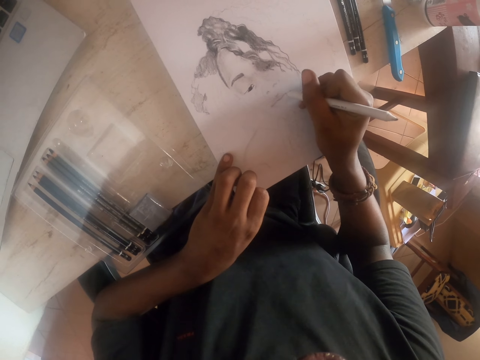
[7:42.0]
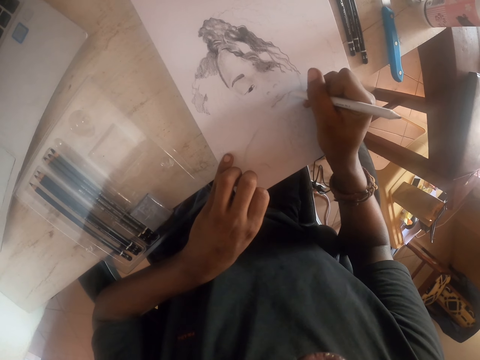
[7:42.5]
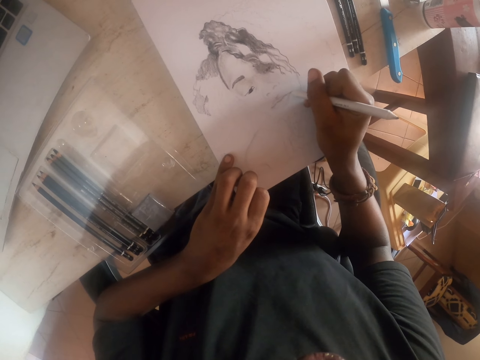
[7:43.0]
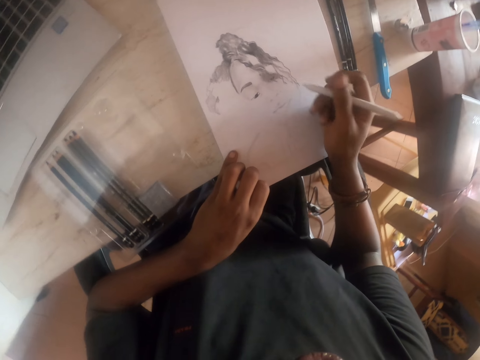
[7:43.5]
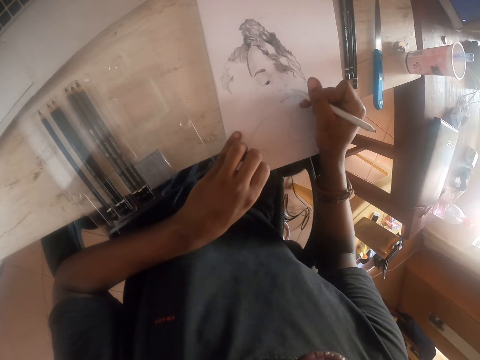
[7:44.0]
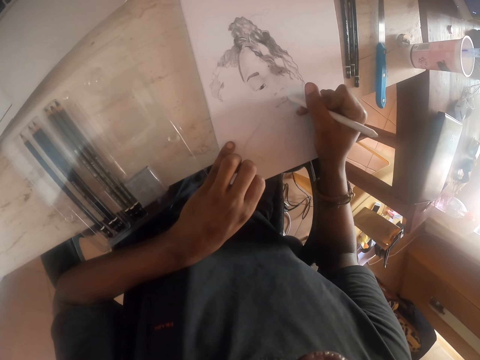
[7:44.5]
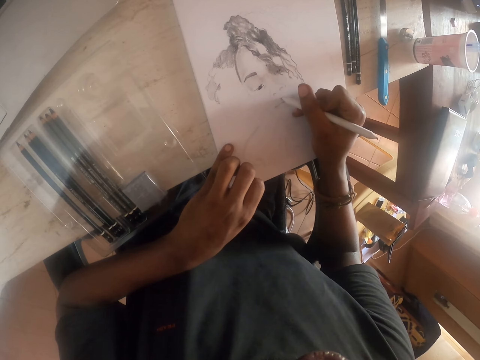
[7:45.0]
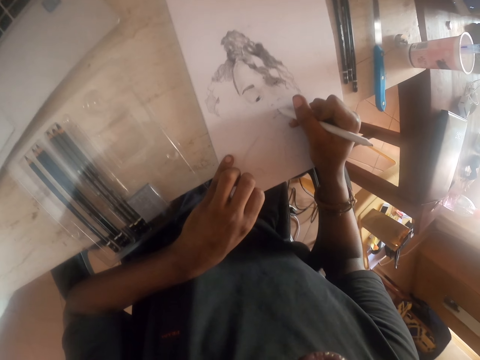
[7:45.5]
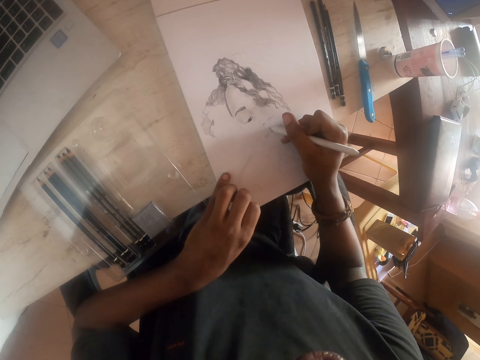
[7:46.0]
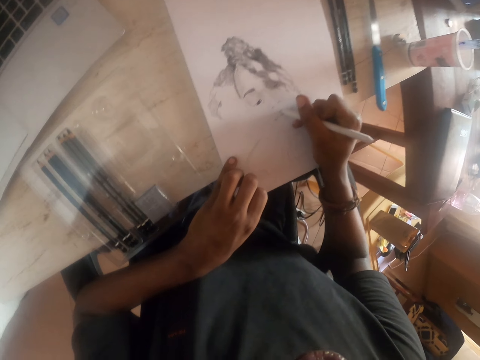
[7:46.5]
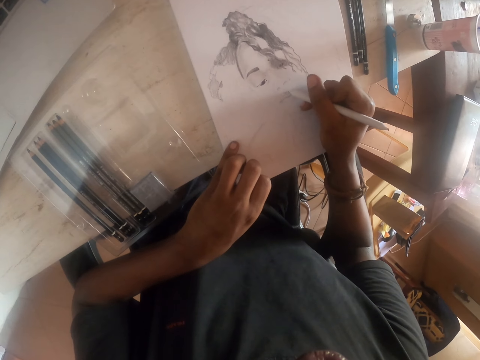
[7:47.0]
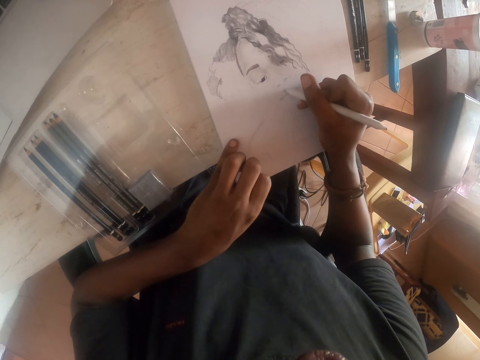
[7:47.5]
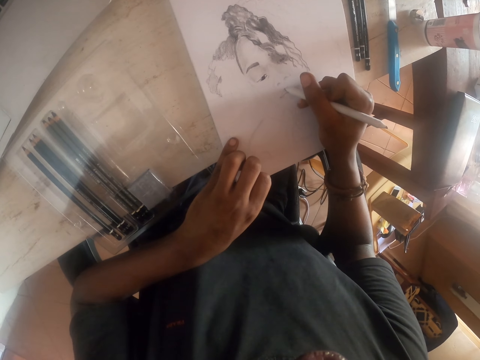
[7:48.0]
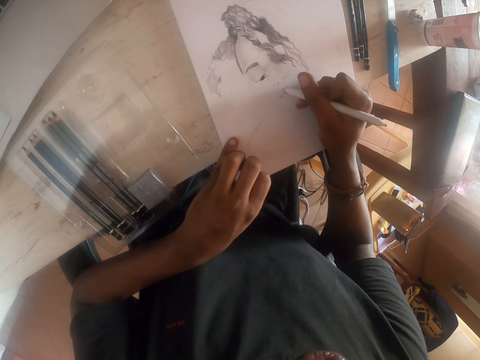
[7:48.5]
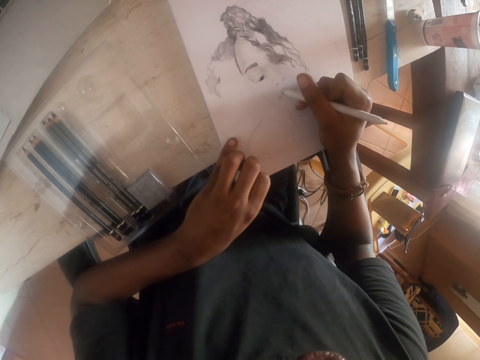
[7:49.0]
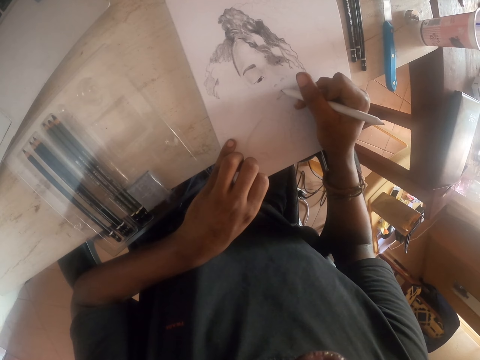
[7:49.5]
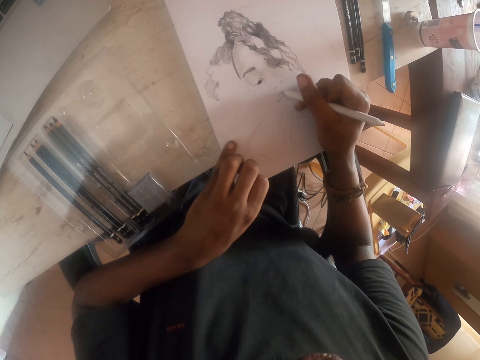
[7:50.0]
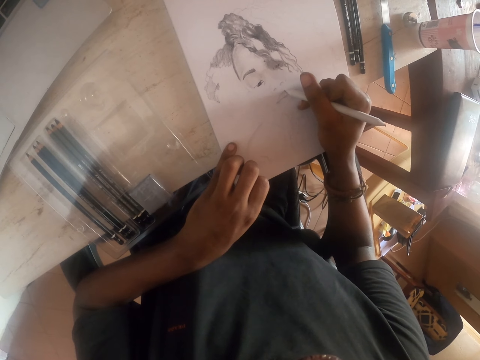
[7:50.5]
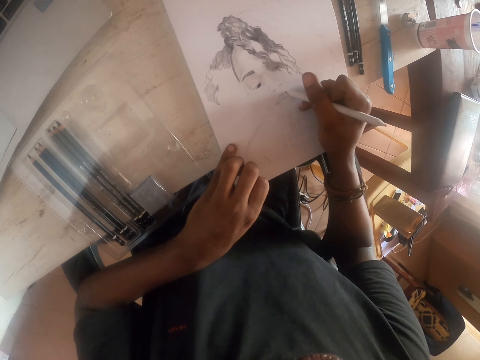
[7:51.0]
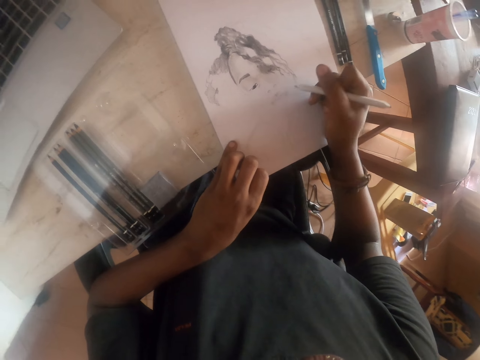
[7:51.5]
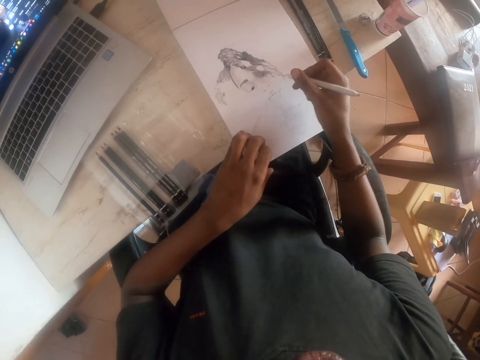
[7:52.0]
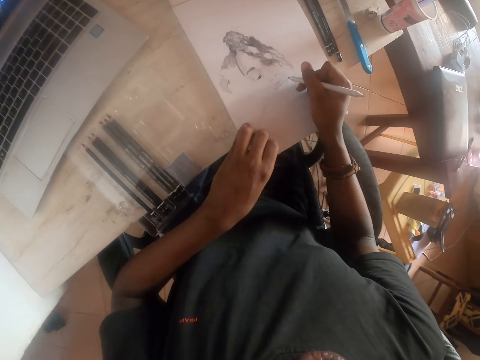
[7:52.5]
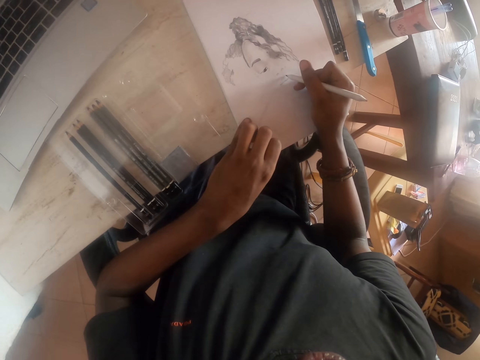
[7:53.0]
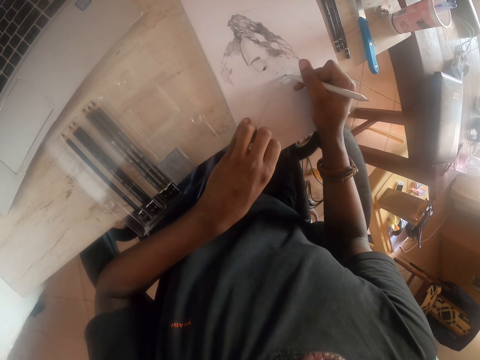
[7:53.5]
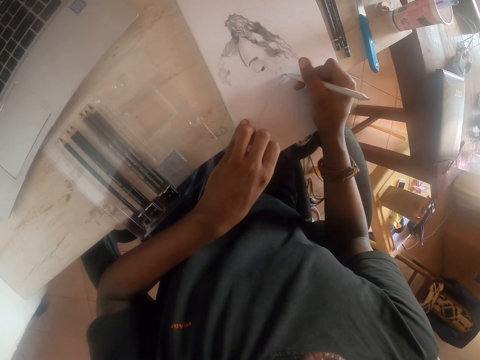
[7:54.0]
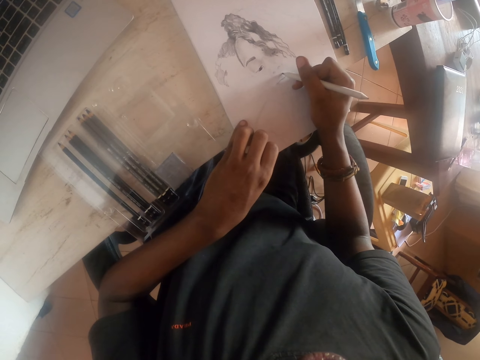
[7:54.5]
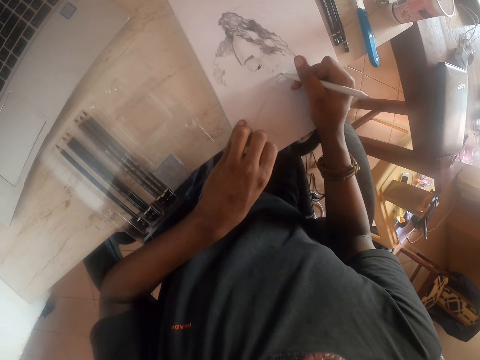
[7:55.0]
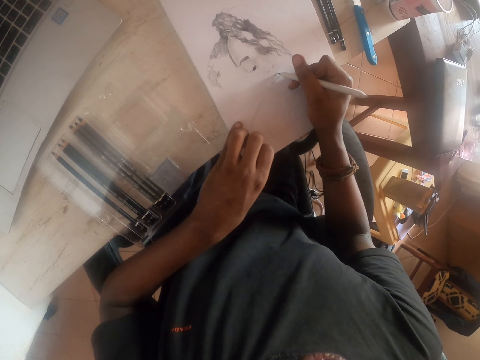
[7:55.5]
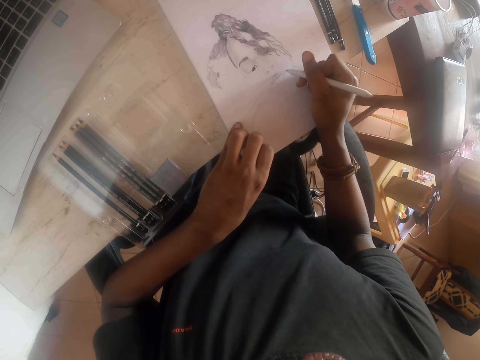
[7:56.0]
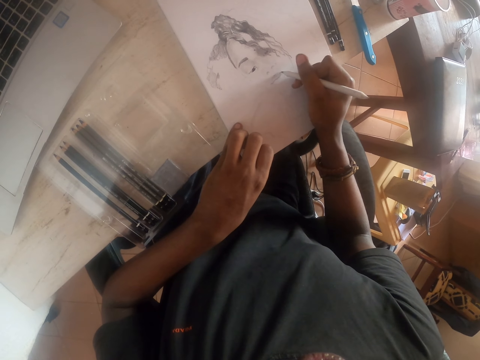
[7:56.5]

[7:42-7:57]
The camera wearer moves the drawing pen on the hand. They draw the picture on the paper. They move the right hand with the drawing pen. They move the drawing pen on the hand.

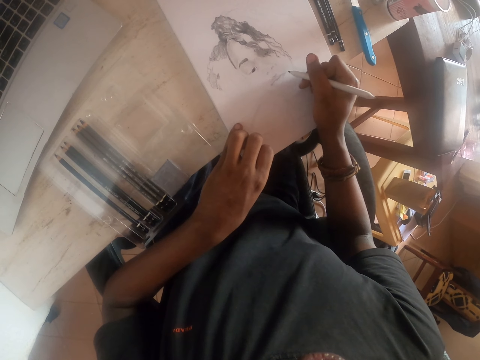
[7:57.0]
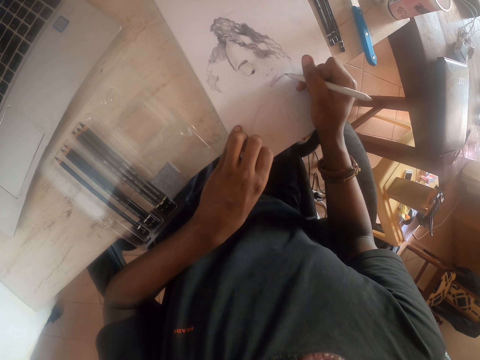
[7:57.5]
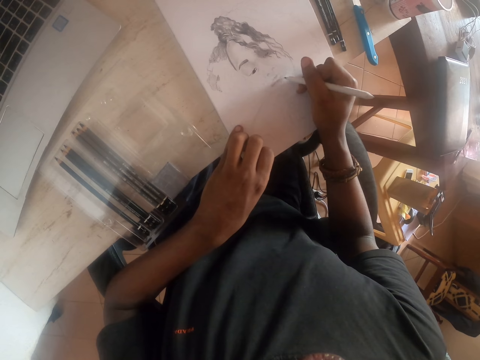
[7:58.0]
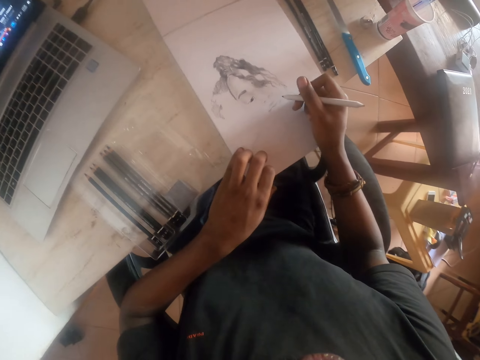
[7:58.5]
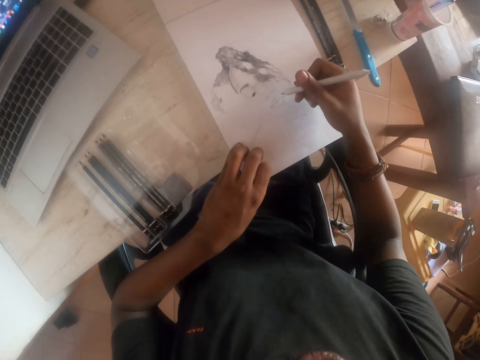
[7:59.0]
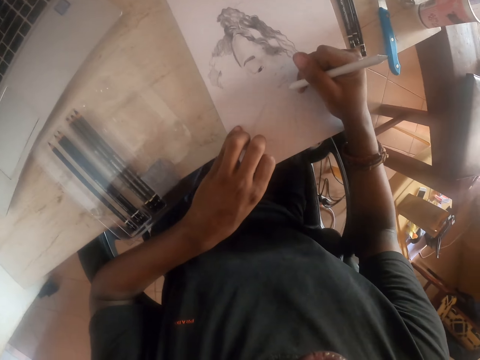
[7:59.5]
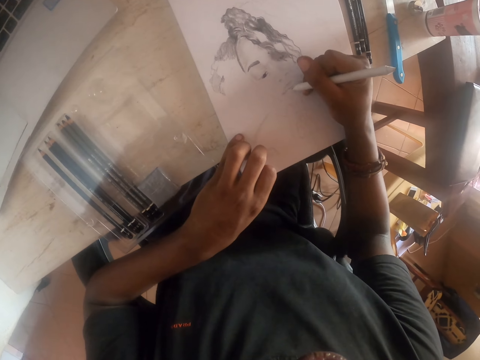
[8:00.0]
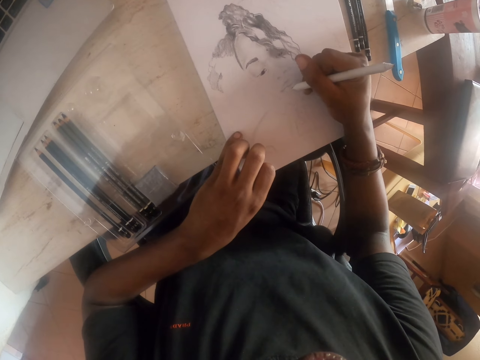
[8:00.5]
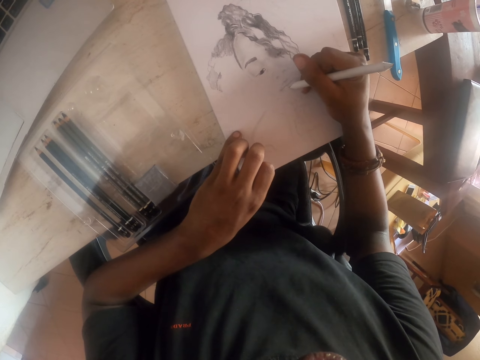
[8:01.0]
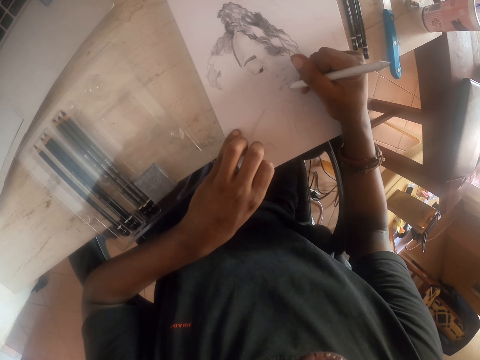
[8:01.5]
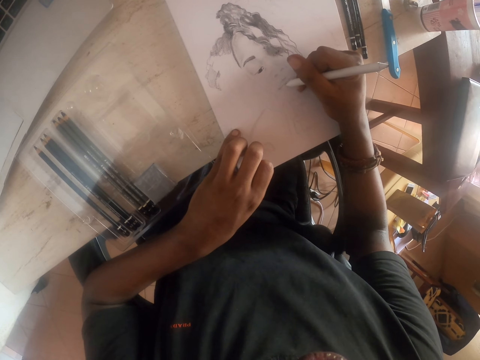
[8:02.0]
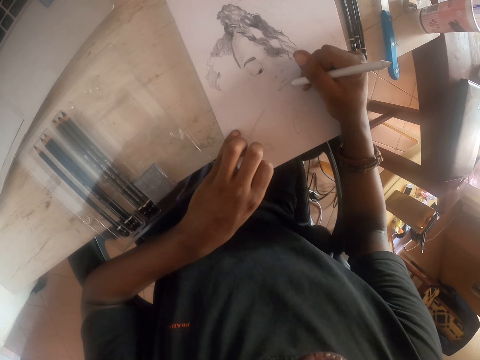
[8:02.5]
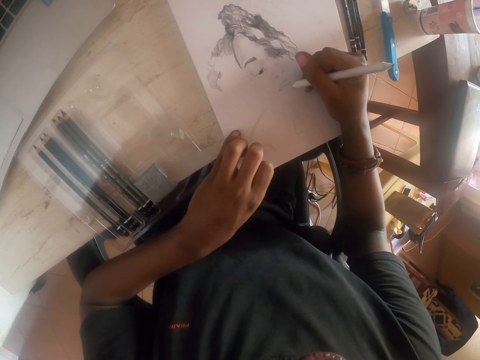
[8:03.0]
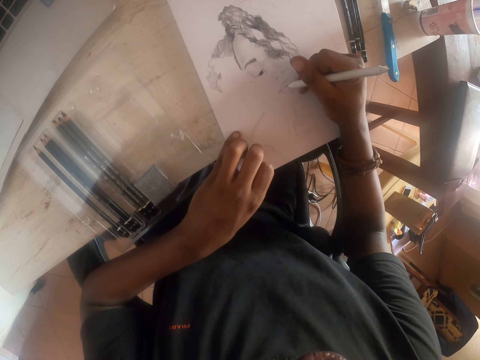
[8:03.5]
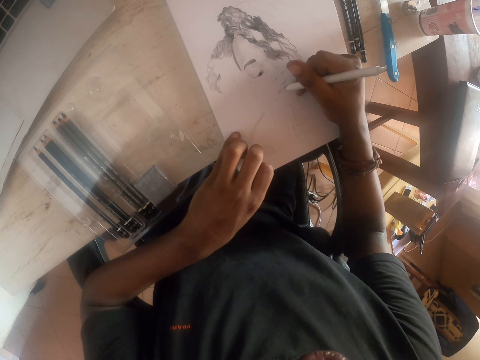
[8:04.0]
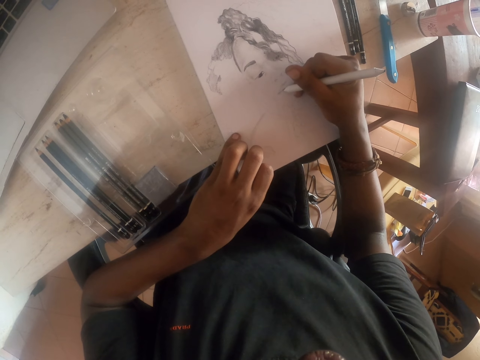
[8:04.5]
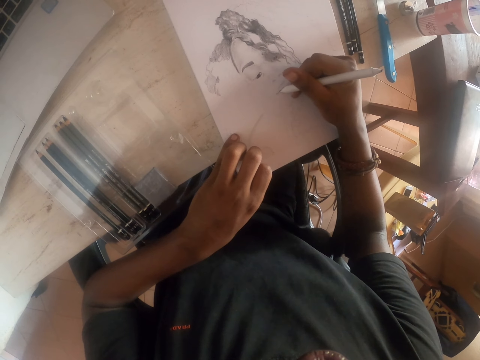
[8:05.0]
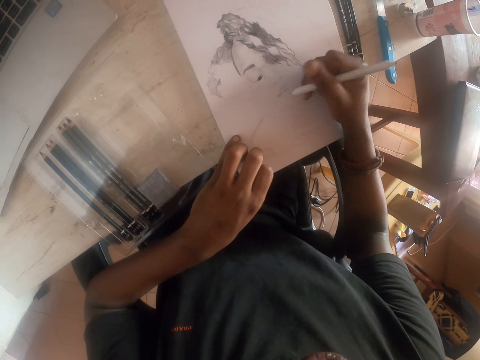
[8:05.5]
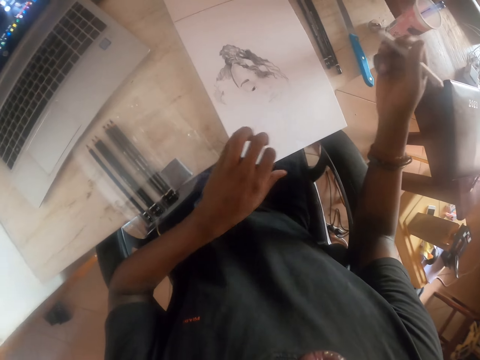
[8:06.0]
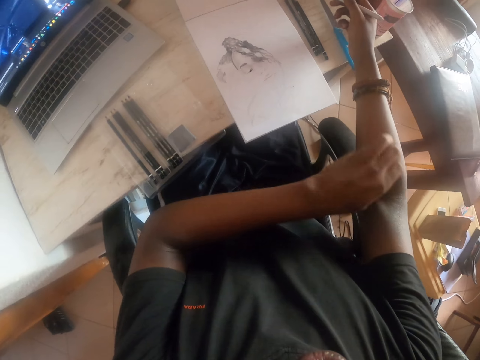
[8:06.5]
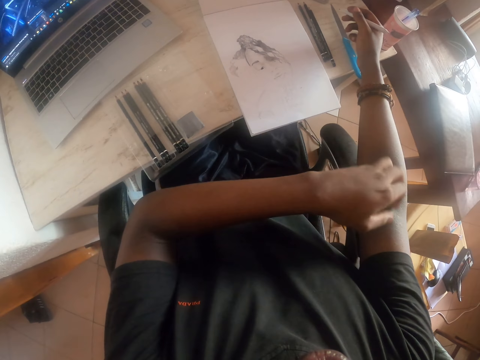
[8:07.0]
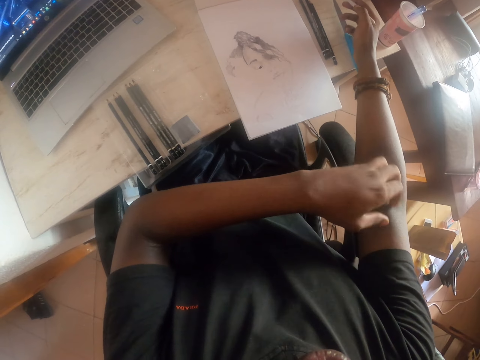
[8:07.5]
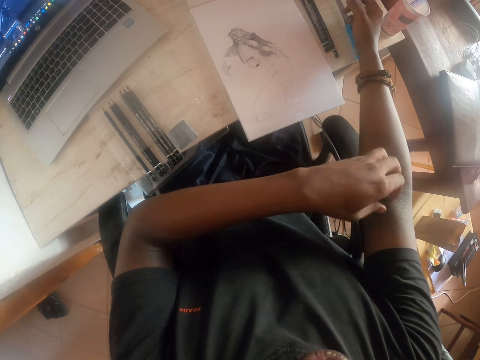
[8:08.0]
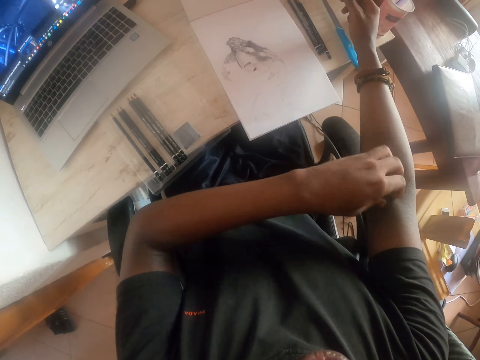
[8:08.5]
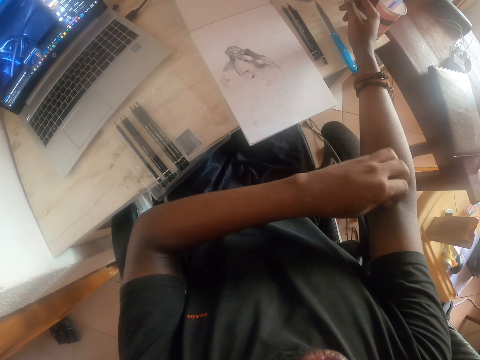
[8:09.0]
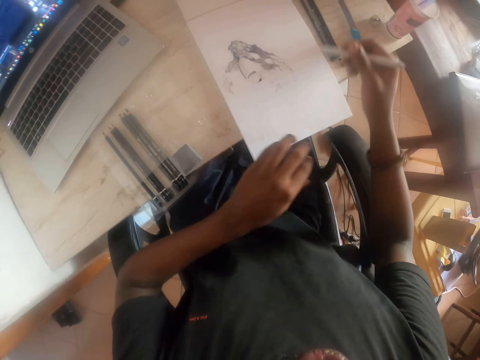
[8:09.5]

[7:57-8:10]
The camera wearer lifts the drawing pen. They move the drawing pen on the hand. They rub the right hand. They stretch the right hand. They scratch the right hand.
